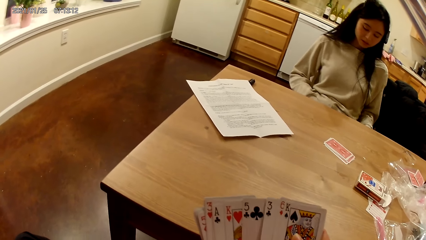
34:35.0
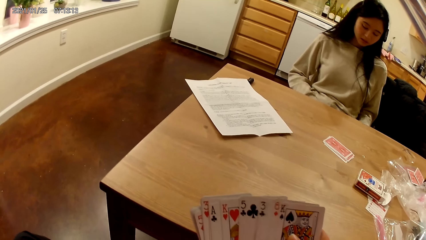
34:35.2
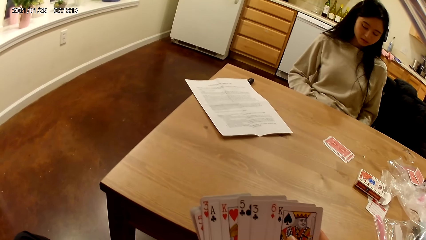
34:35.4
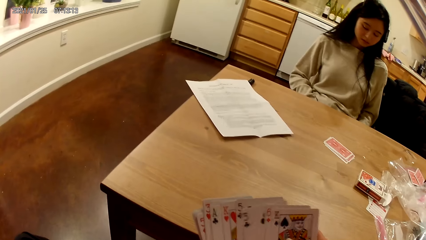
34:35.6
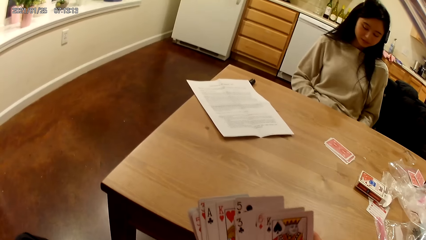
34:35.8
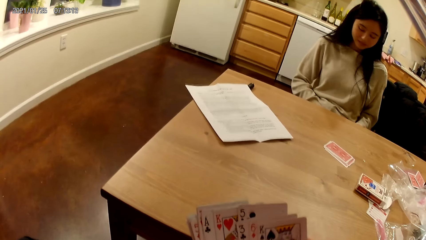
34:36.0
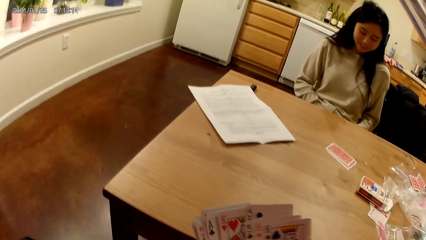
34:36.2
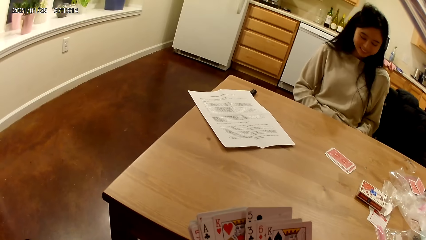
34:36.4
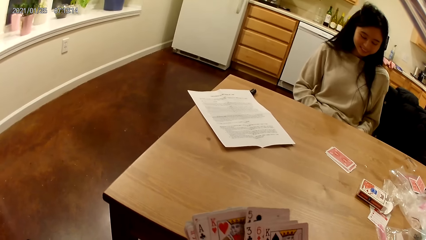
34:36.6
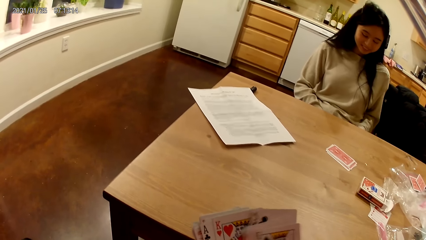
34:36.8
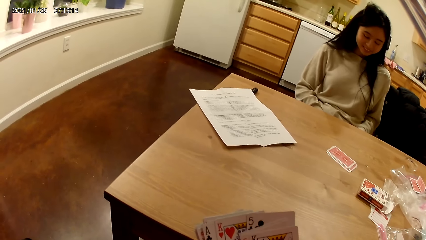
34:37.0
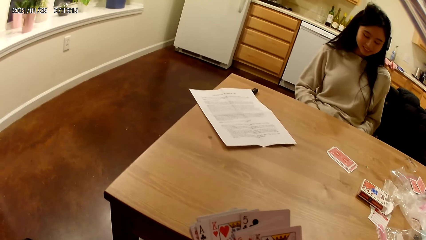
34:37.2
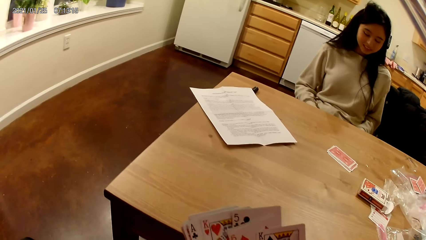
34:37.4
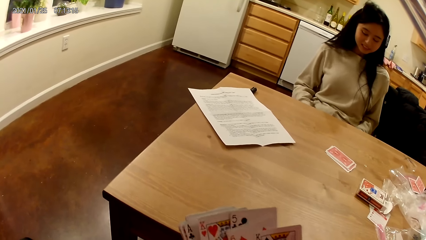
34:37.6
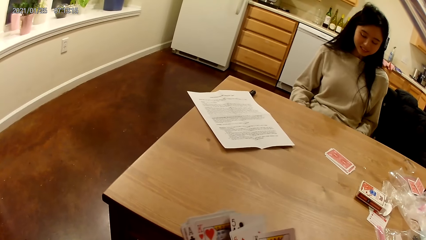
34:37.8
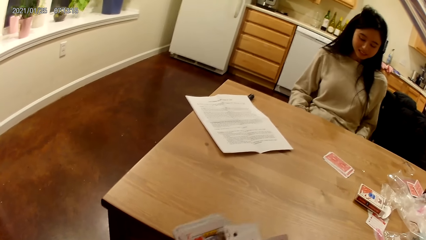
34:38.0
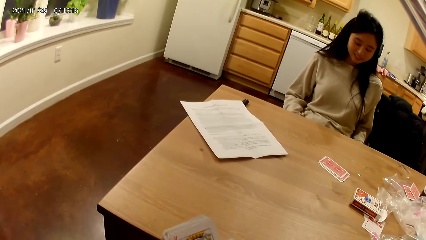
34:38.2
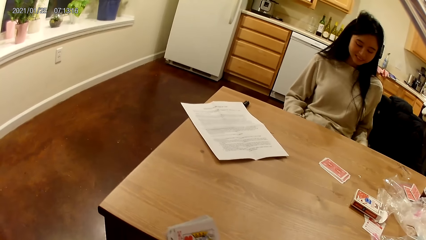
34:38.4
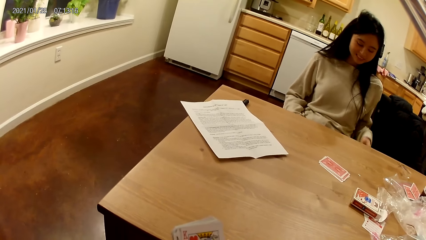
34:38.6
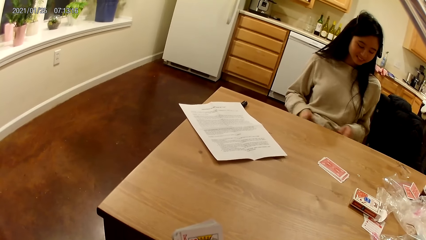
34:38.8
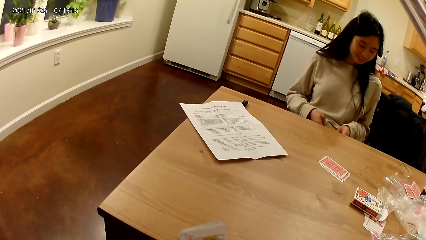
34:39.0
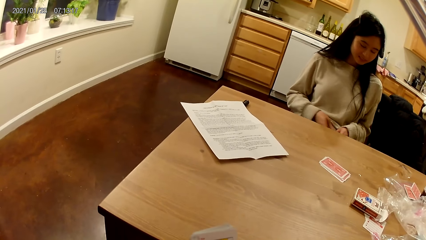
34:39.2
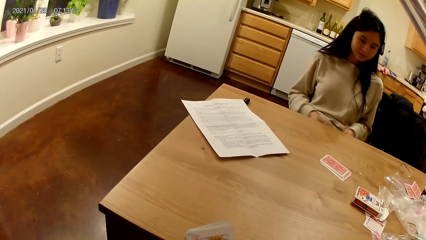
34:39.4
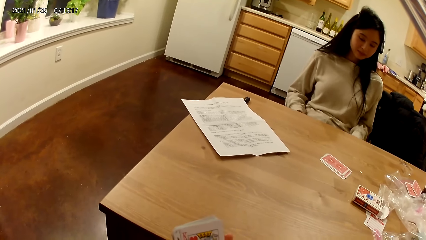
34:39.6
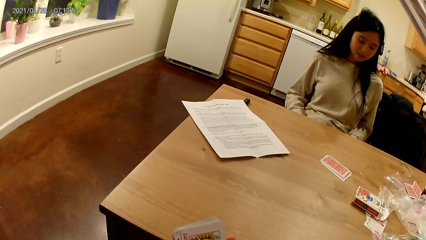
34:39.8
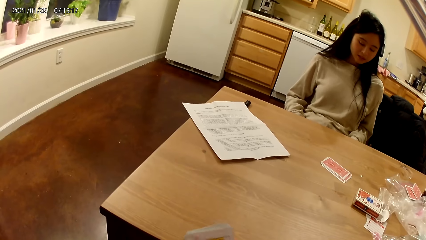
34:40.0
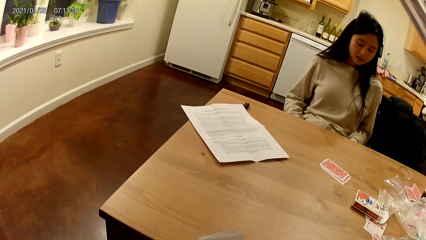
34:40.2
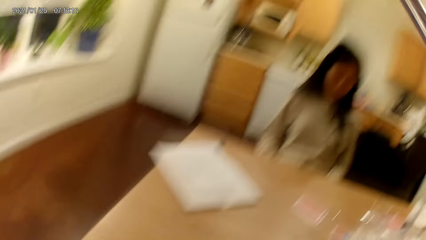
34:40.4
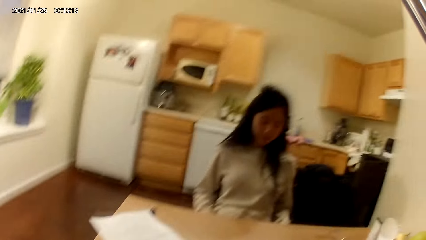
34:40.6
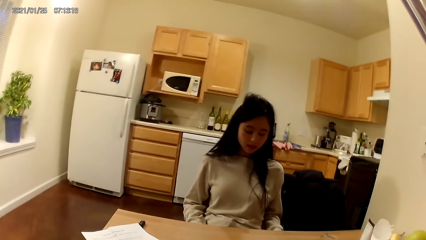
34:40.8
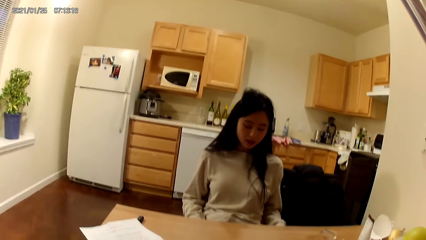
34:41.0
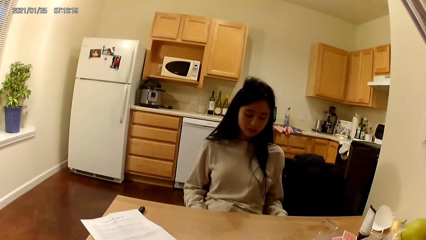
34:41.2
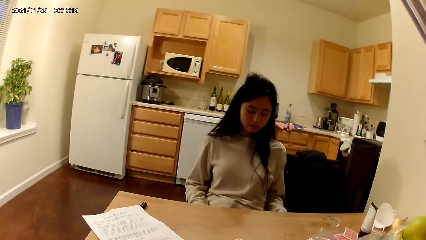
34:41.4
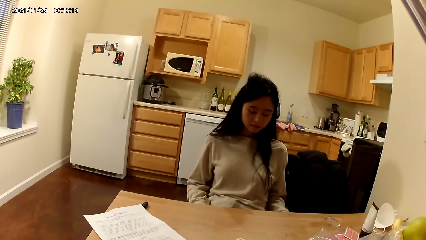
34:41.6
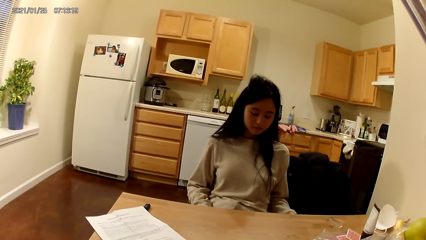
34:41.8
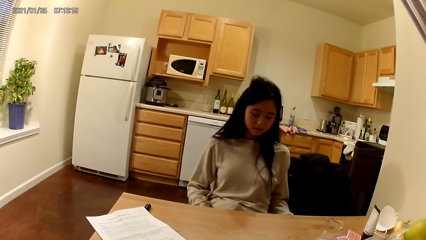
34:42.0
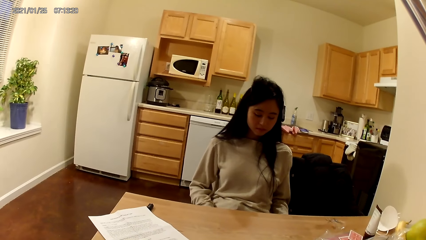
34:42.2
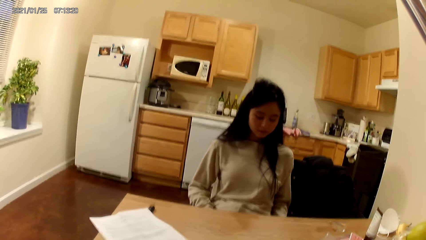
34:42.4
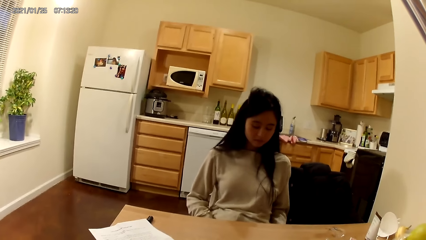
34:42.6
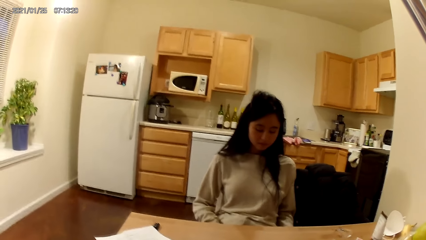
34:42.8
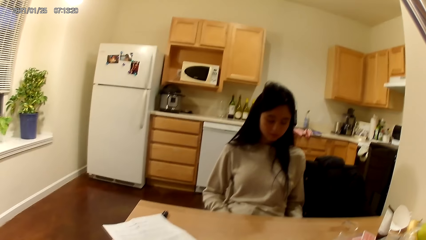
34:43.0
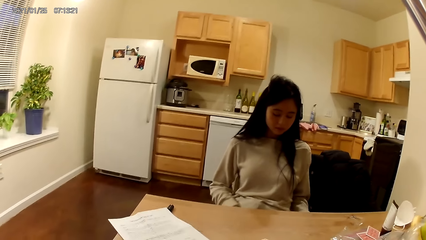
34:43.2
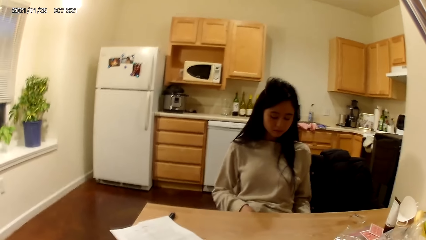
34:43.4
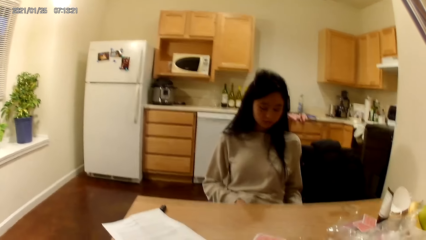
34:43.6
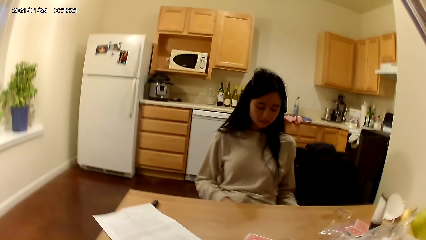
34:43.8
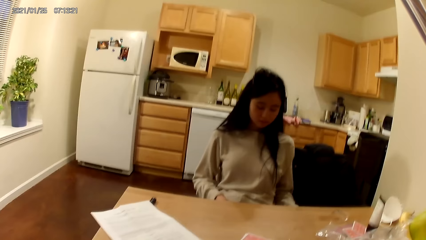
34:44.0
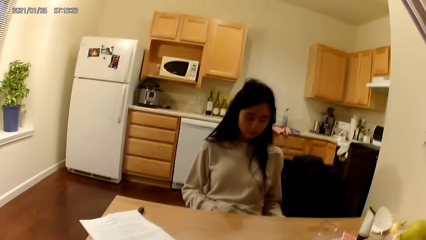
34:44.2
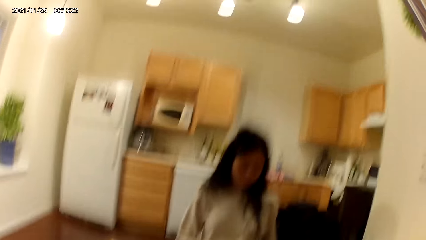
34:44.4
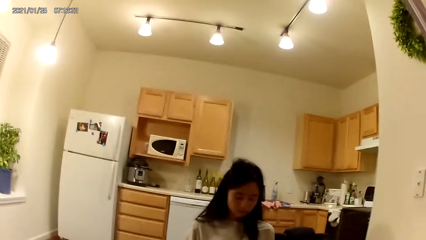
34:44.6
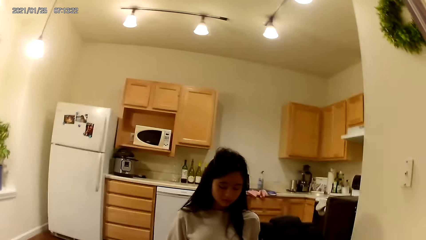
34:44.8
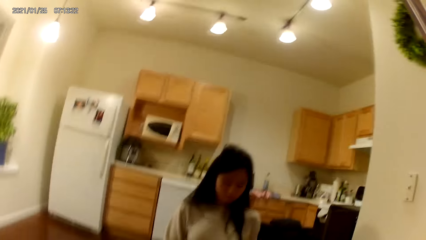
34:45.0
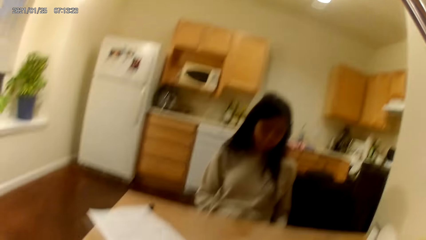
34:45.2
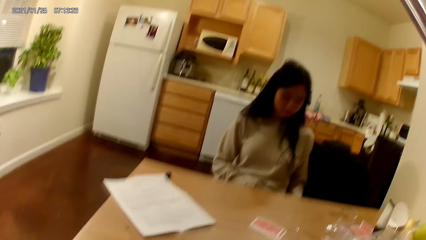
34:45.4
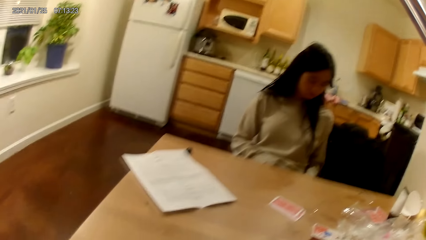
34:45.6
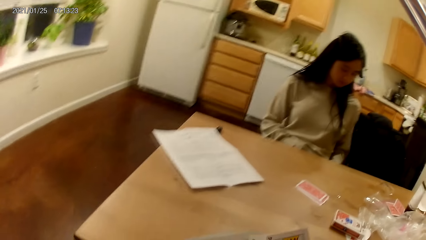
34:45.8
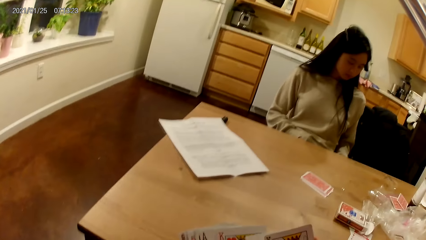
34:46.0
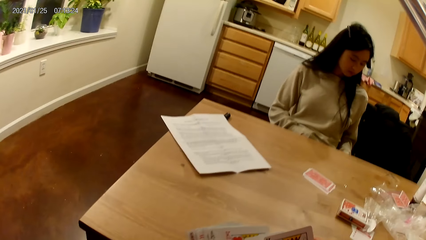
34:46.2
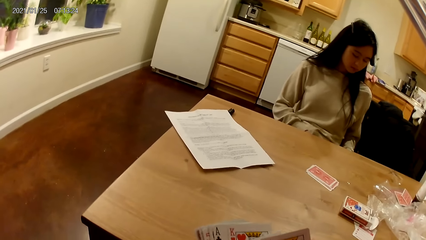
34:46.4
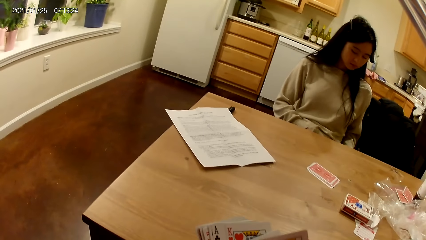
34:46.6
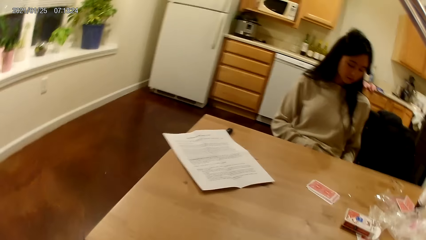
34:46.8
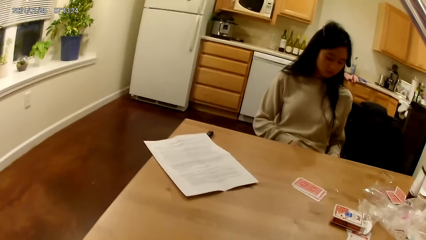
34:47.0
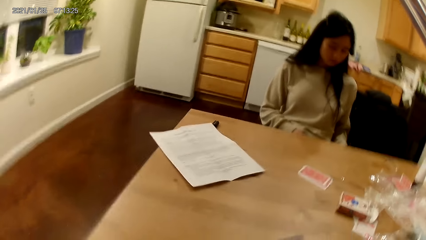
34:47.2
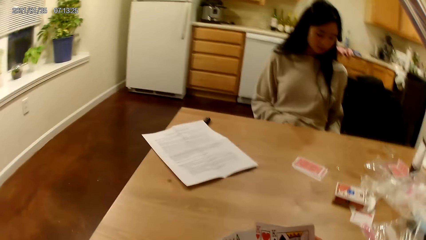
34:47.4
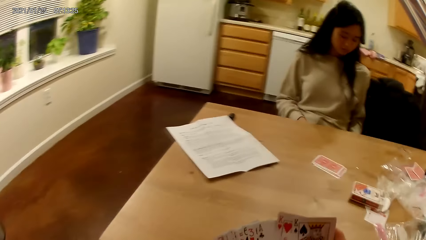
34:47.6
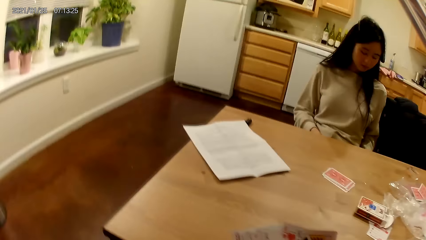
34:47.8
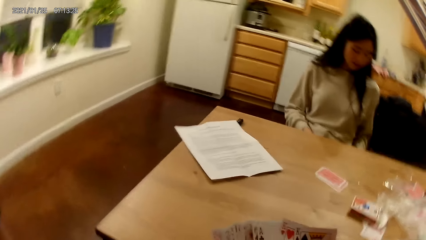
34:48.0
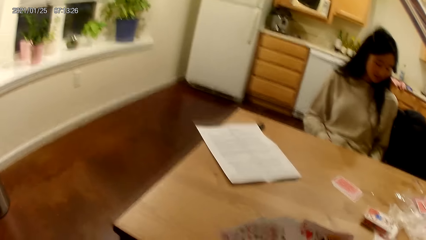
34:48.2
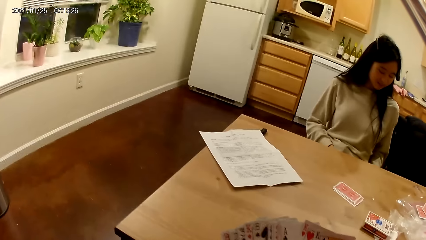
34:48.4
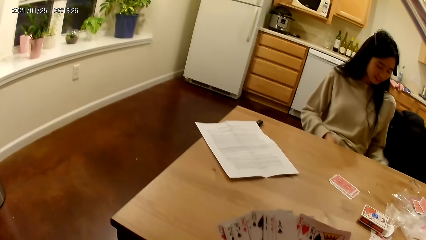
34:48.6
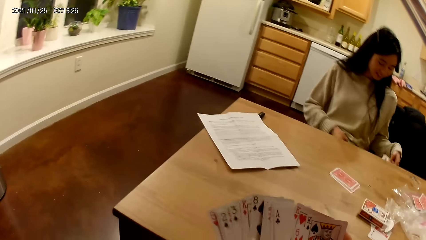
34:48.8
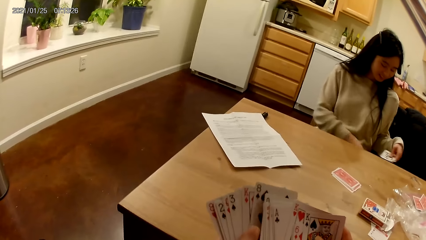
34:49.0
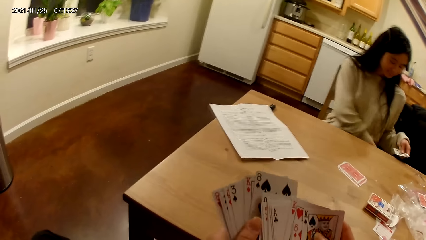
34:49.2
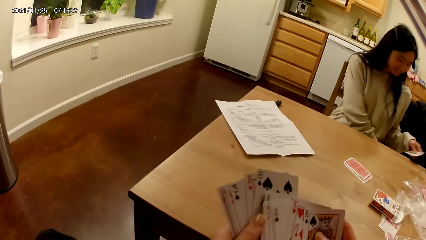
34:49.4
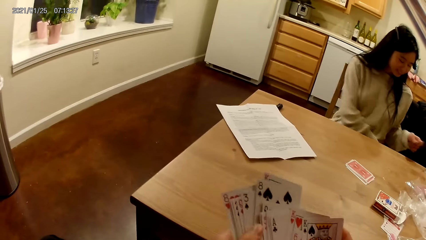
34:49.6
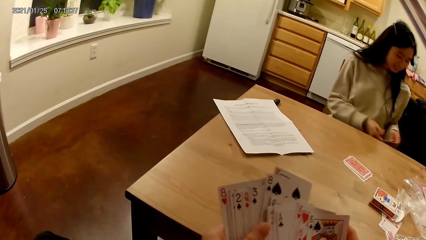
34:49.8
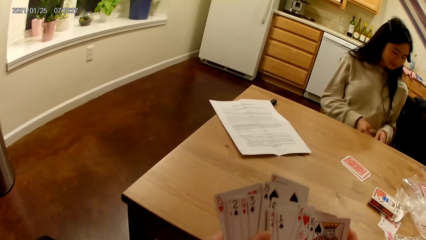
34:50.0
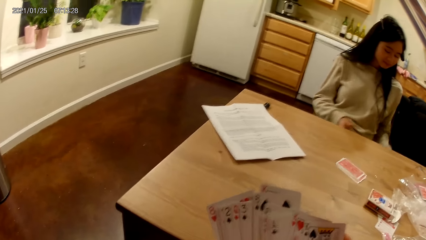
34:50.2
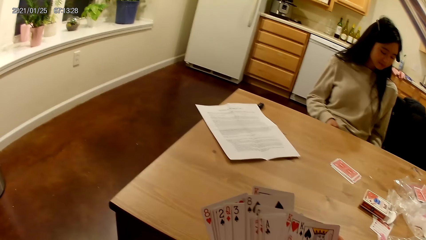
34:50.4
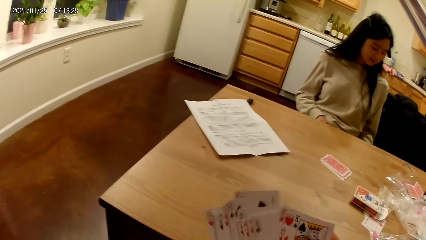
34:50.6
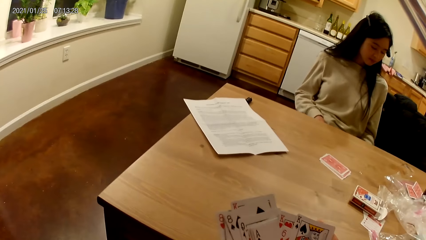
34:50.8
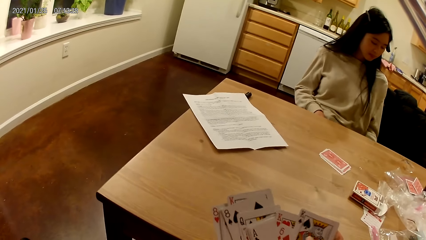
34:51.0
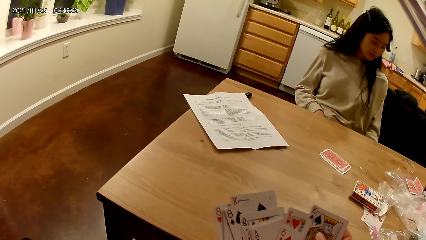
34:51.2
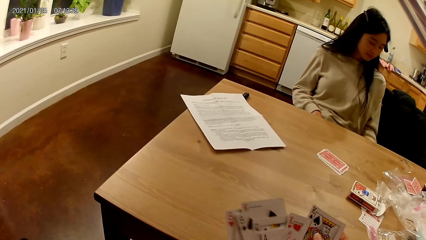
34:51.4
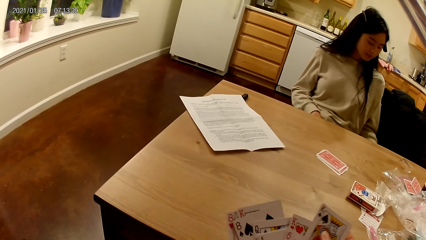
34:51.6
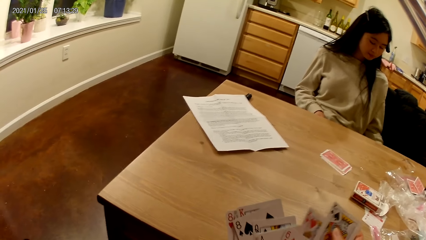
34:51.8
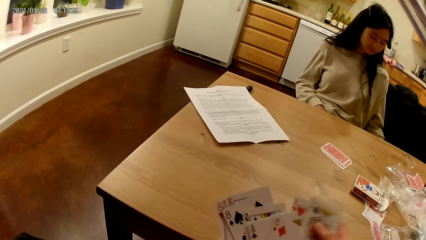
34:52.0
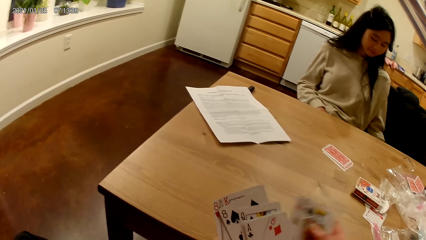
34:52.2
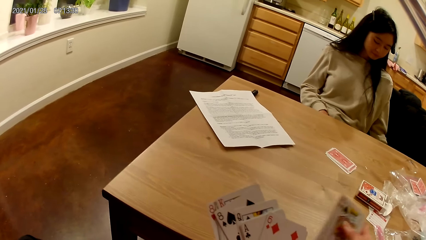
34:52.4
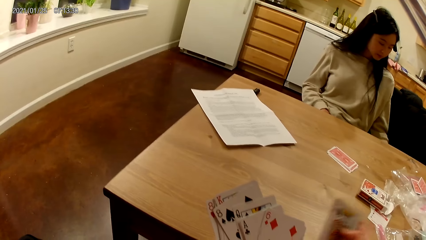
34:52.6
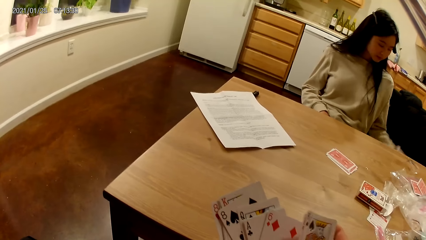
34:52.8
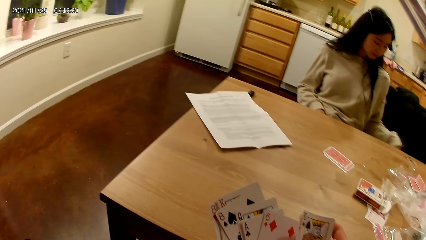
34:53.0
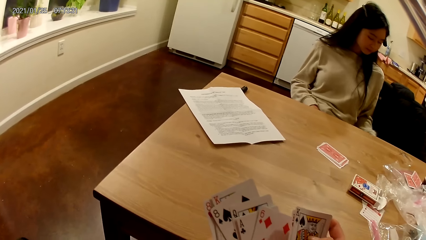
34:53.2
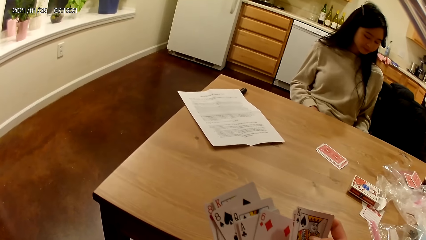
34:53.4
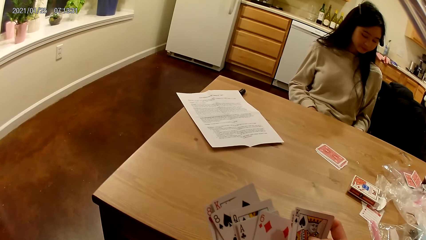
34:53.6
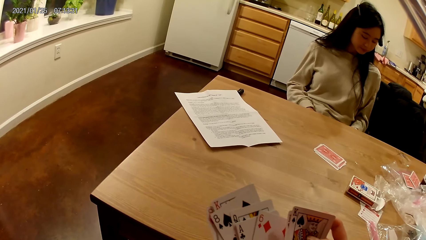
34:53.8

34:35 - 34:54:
The camera wearer looks around. They do something. A woman does something. The woman picks a card with the left hand. The woman does something with both hands. The camera wearer holds cards with both hands.
